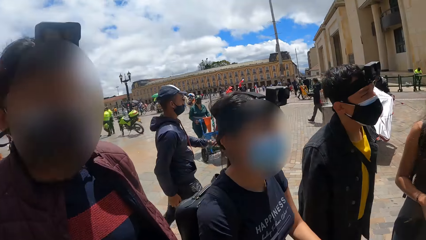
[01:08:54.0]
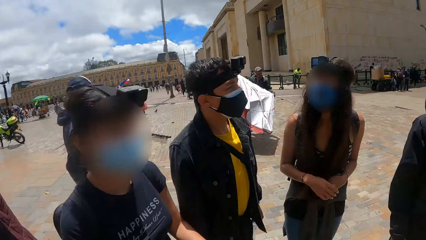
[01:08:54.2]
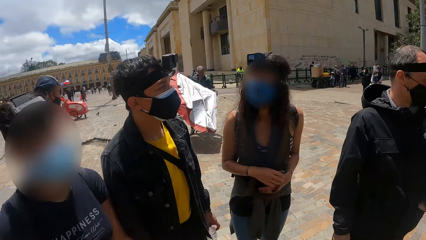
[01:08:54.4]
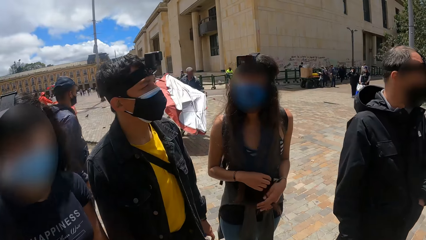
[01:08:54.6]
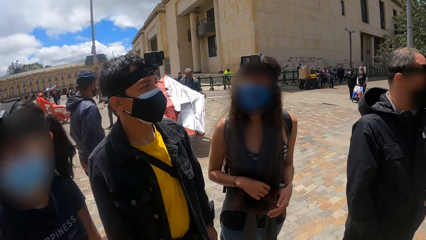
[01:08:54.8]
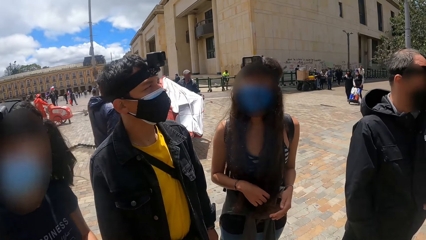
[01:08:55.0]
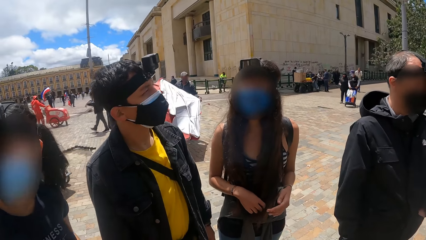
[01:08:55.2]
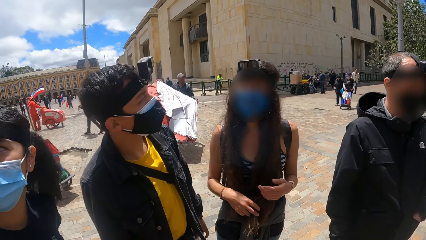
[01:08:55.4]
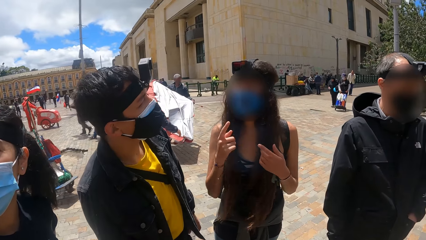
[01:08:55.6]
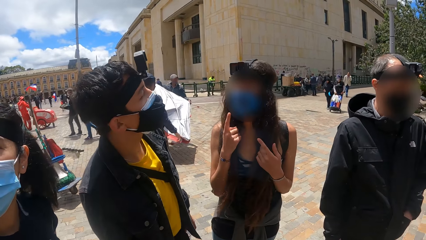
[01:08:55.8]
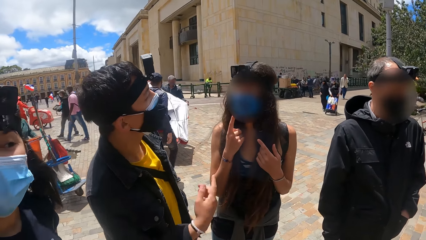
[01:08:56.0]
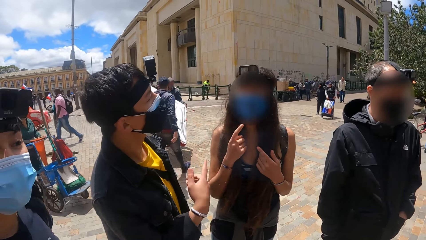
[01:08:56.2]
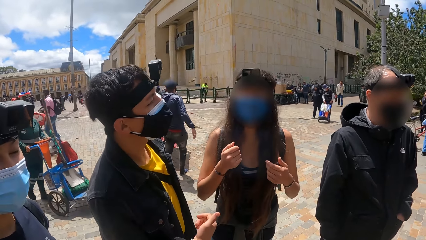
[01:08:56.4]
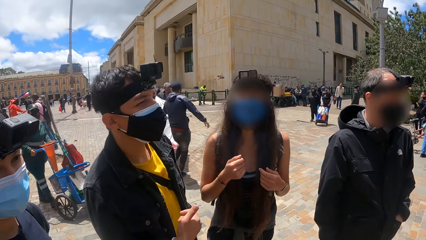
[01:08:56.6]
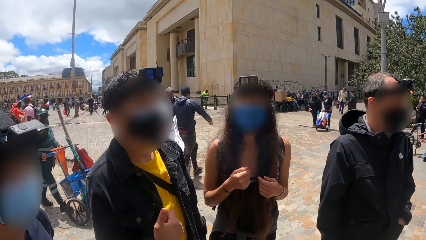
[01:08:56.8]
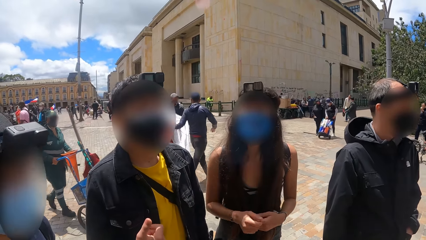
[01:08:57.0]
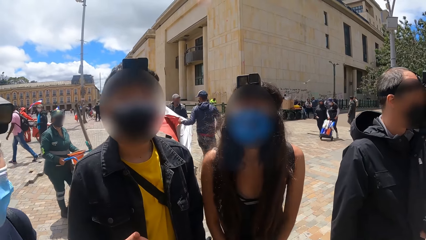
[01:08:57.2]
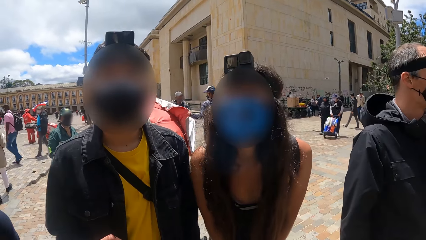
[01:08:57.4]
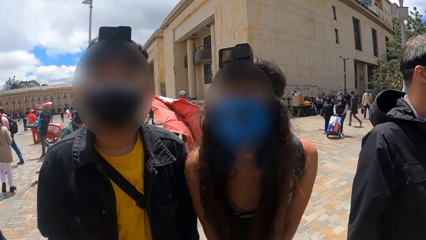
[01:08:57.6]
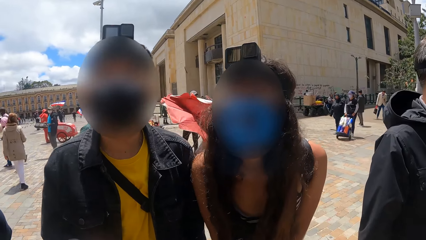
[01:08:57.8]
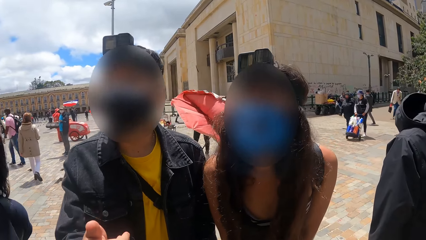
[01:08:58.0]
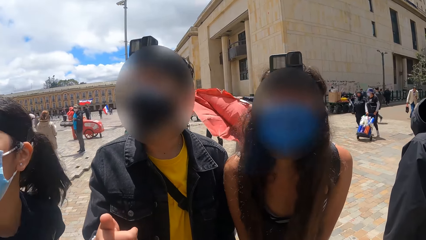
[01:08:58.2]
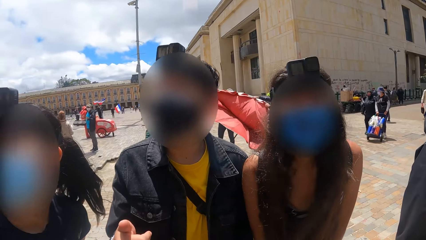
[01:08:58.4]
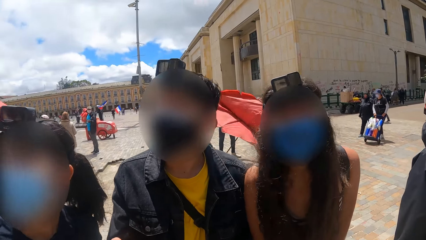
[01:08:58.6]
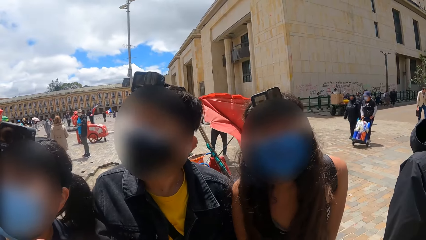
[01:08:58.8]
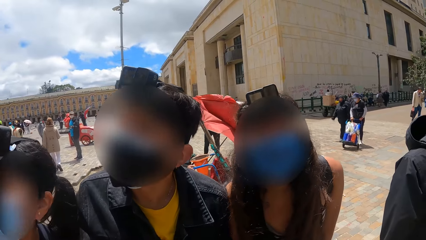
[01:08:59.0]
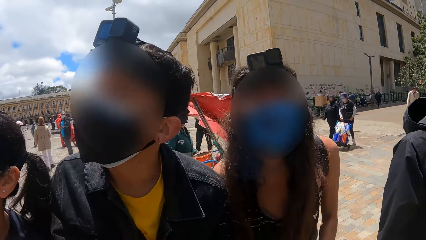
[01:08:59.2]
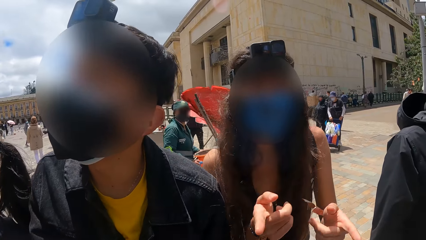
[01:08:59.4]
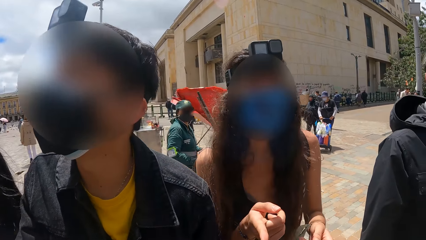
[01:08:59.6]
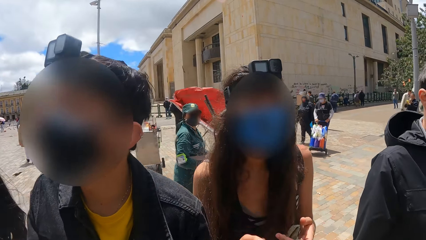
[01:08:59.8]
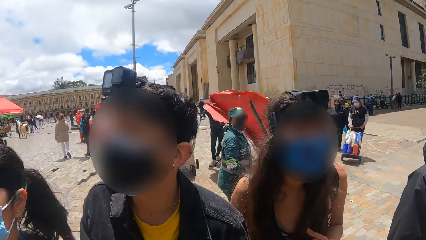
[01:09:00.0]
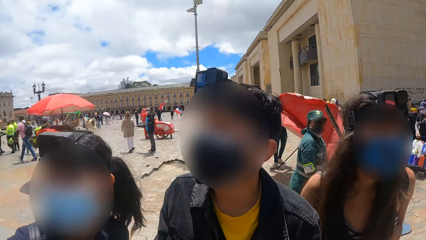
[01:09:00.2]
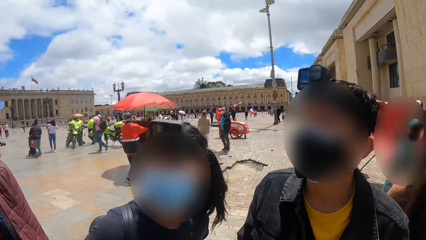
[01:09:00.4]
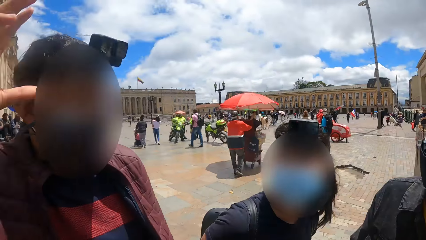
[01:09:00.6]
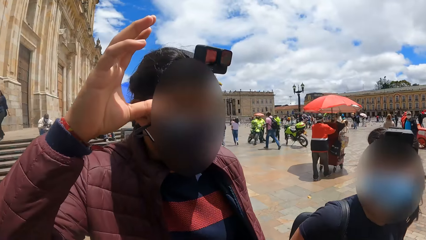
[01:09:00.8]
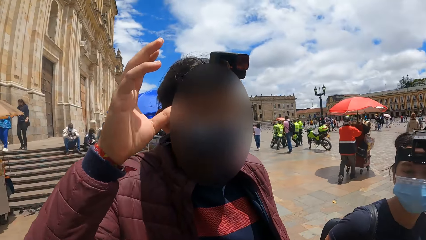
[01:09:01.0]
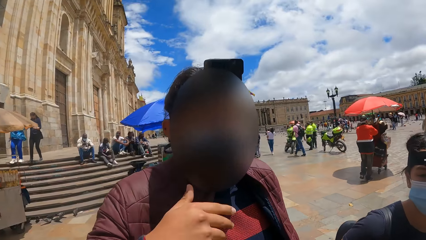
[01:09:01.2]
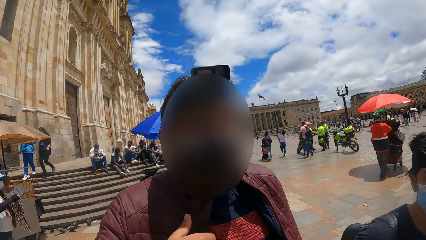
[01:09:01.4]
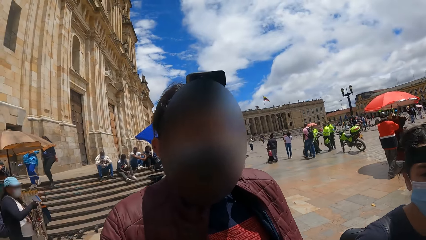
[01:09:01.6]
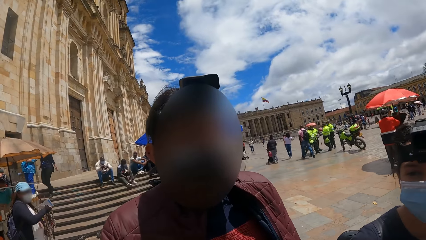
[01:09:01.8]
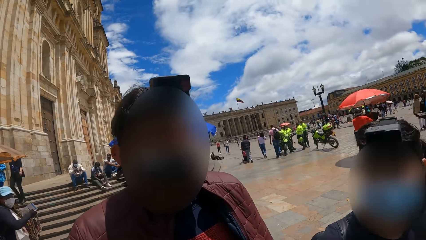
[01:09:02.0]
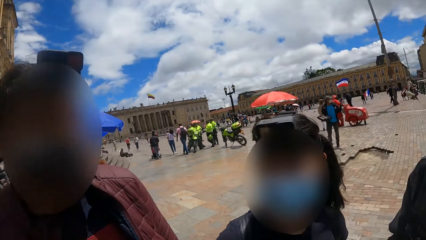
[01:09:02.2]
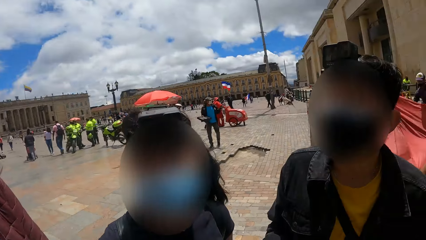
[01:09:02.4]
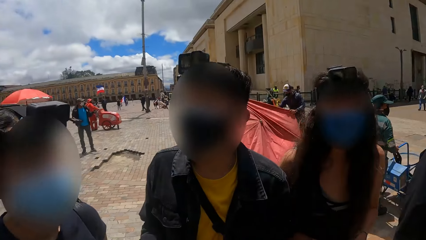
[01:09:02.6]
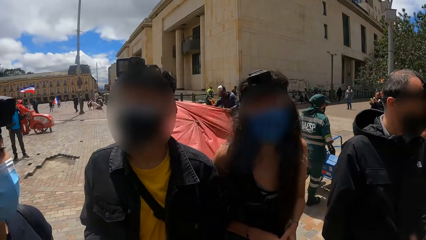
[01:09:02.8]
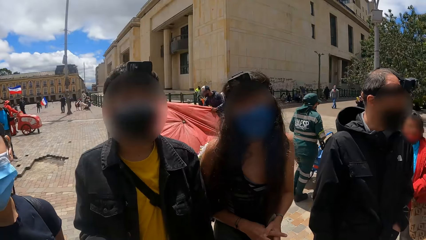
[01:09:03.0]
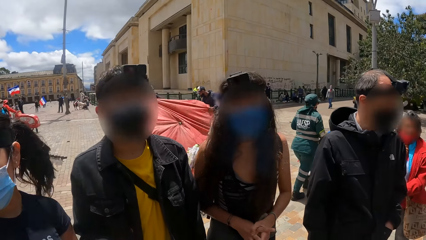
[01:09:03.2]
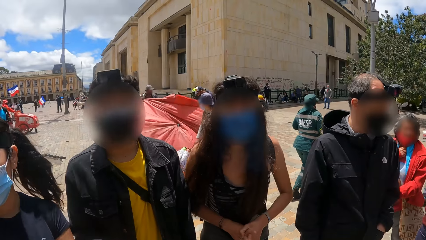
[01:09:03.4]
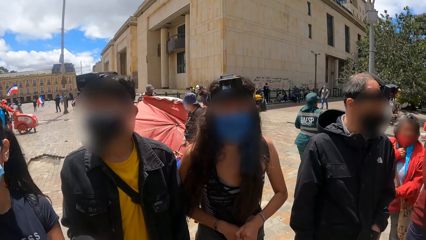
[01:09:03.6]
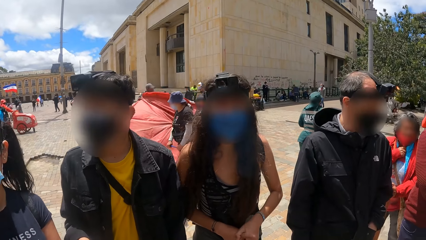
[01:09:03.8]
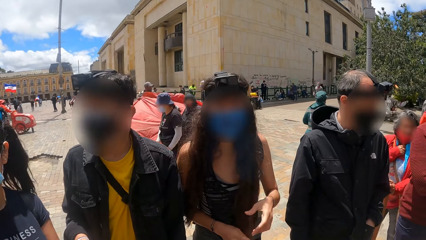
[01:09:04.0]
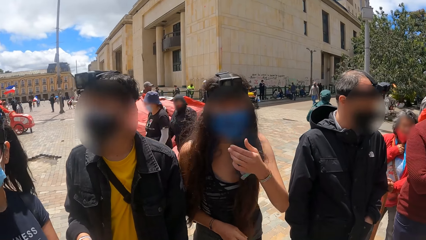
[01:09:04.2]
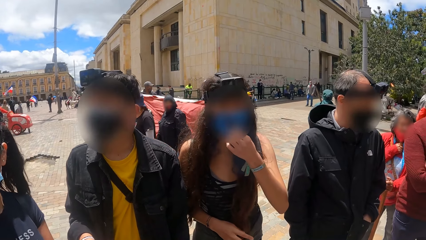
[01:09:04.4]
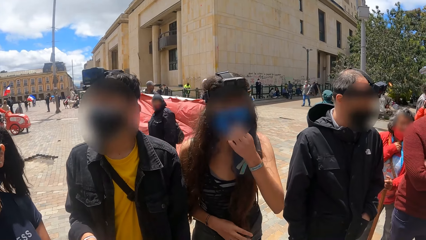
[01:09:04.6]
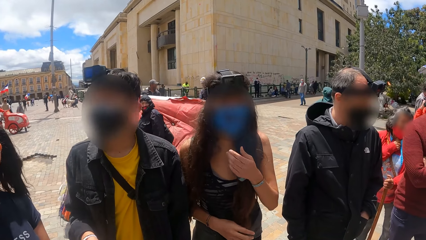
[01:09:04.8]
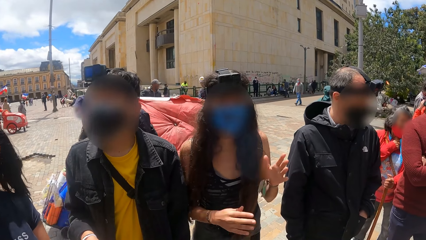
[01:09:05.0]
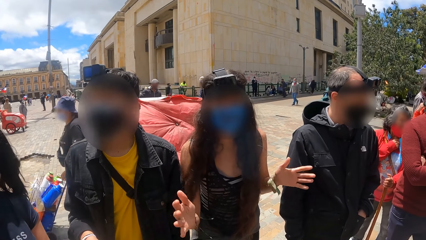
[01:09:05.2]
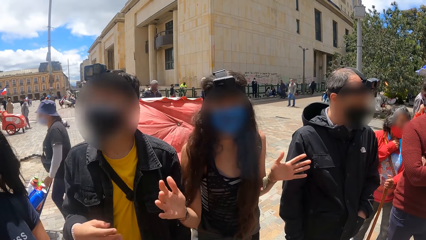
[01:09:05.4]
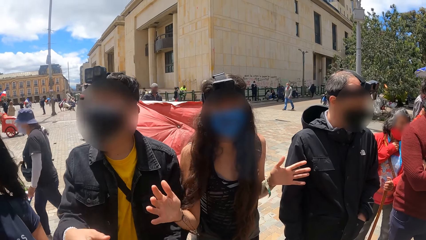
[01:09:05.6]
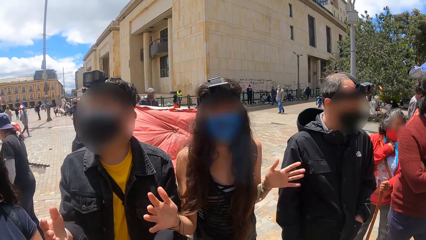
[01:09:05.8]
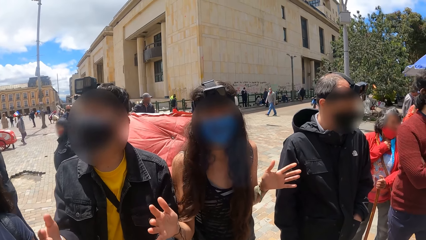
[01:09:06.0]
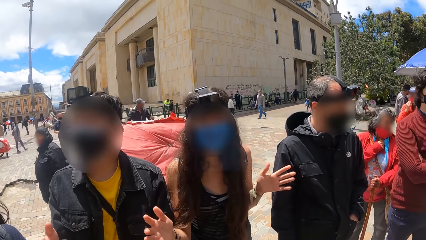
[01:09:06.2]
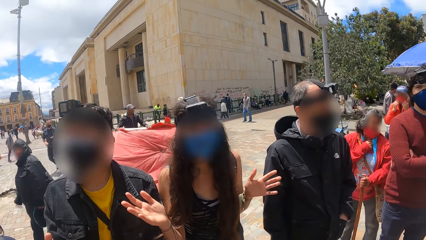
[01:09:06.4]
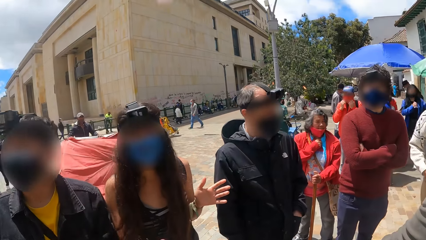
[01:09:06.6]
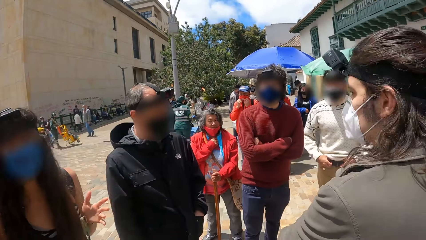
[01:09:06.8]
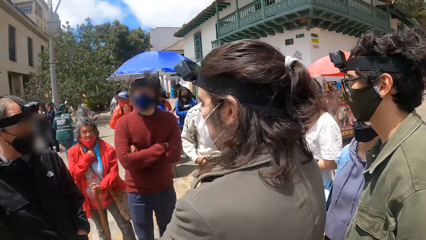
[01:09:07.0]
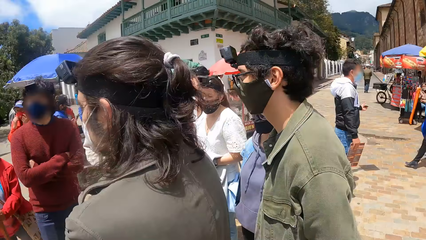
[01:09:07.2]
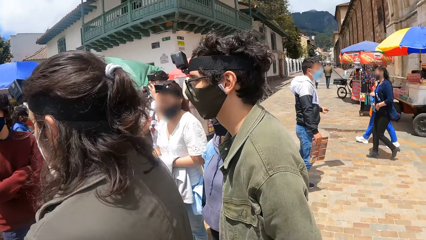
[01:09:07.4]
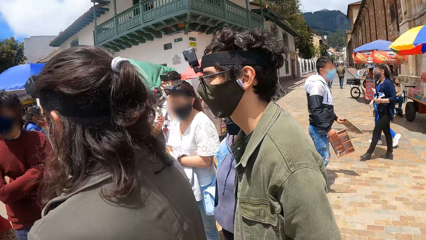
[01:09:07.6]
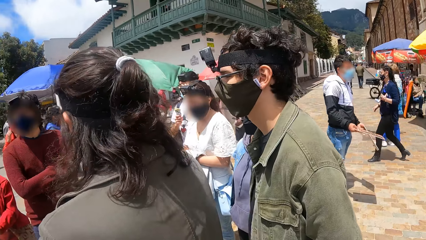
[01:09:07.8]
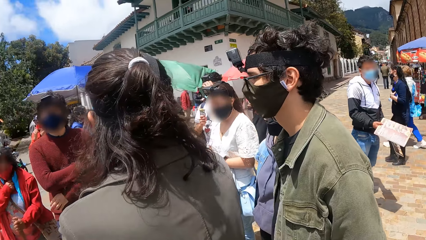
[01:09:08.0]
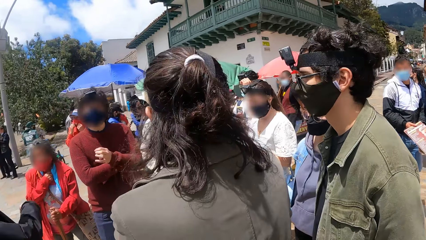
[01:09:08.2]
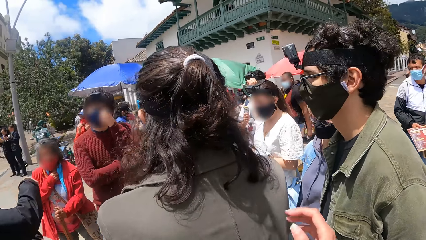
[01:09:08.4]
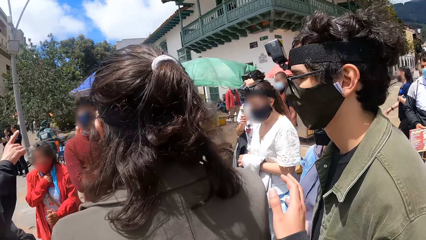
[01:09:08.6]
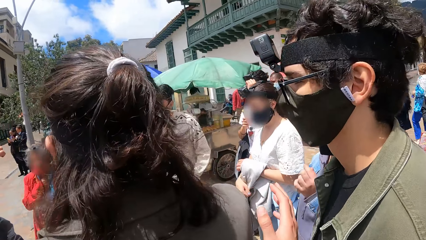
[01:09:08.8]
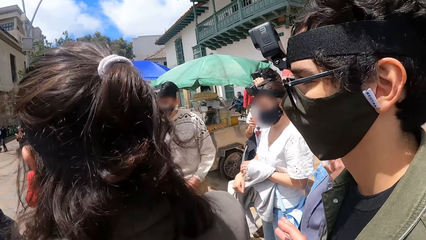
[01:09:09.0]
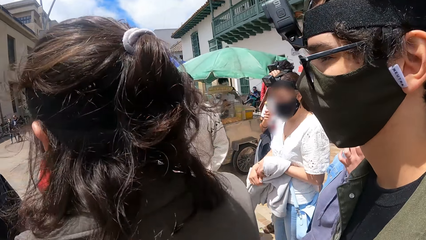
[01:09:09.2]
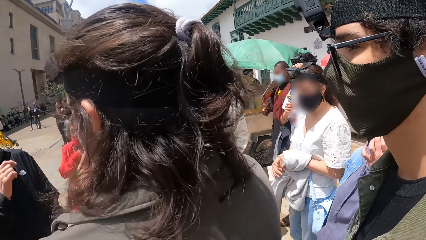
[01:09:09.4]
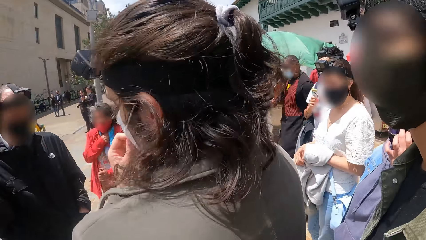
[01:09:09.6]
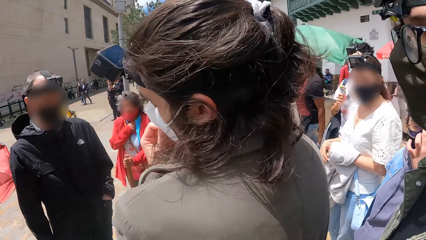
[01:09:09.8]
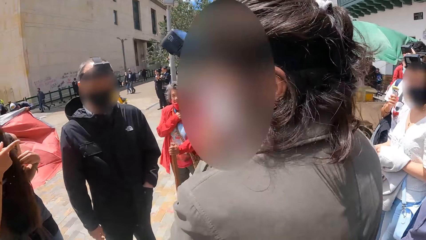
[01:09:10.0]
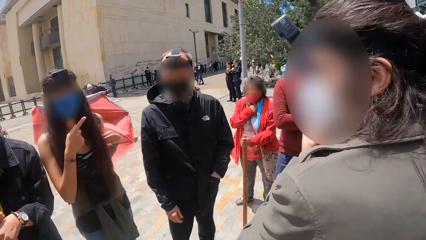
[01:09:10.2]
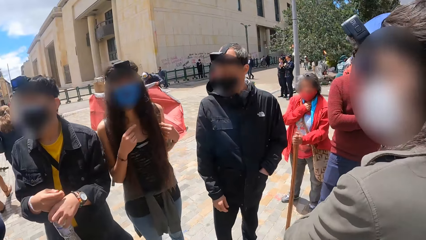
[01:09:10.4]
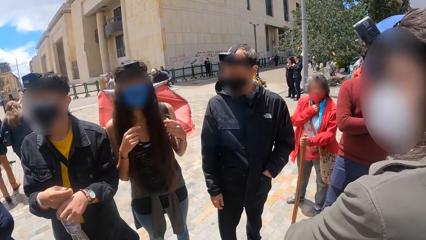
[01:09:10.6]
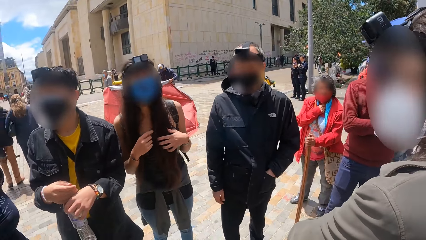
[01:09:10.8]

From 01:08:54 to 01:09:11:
The camera wearer interacts with a man. They interact with a woman.
